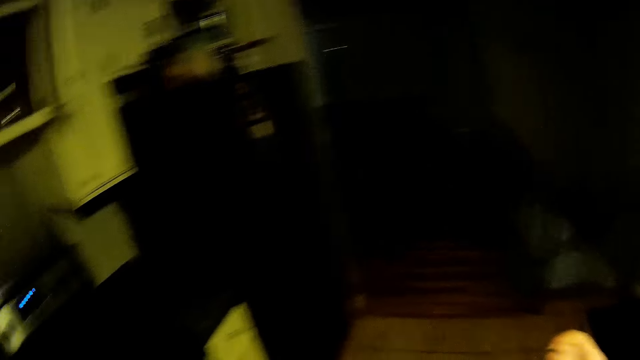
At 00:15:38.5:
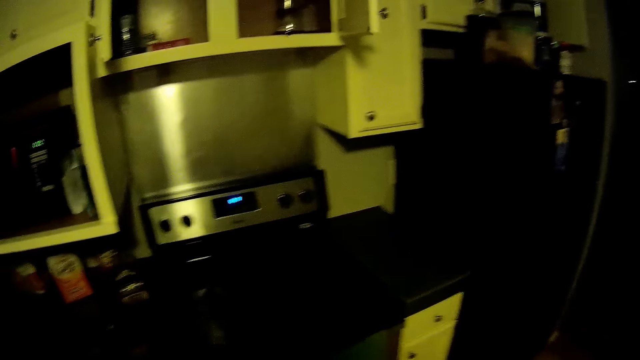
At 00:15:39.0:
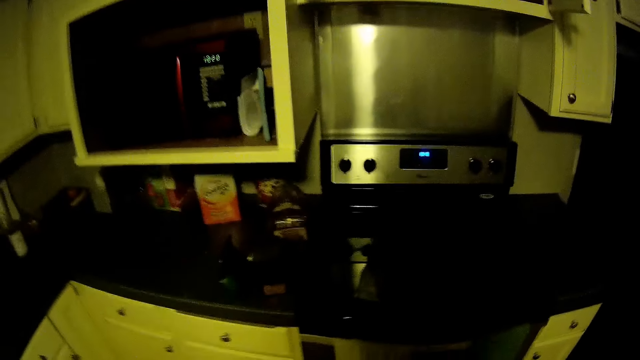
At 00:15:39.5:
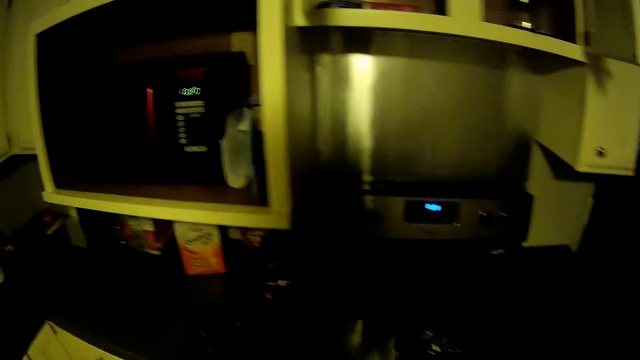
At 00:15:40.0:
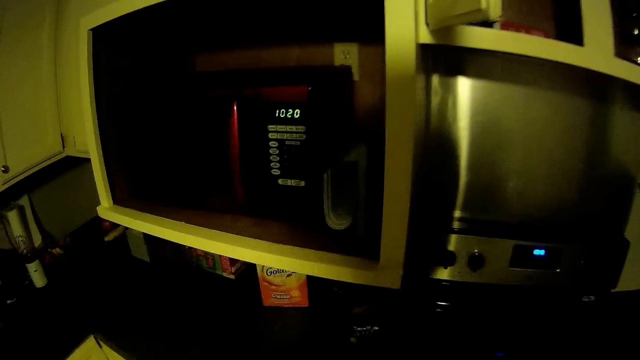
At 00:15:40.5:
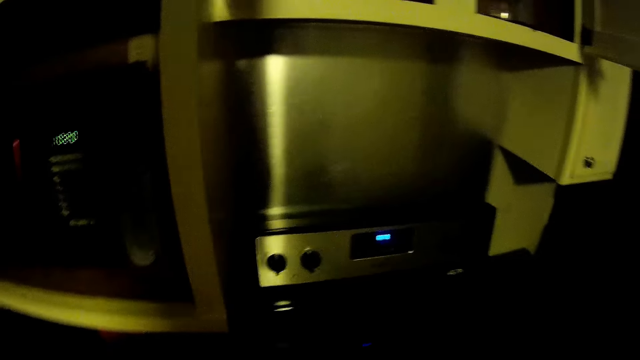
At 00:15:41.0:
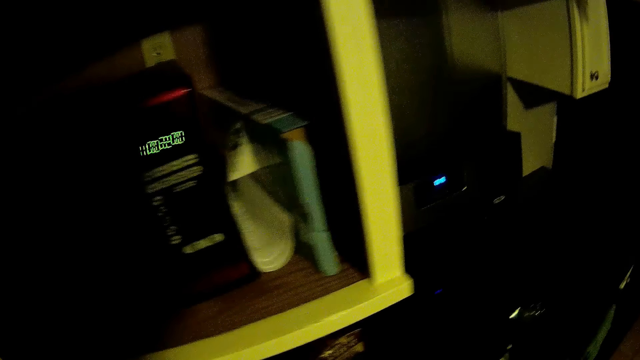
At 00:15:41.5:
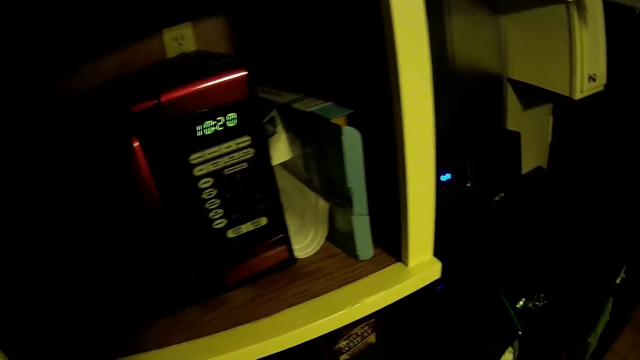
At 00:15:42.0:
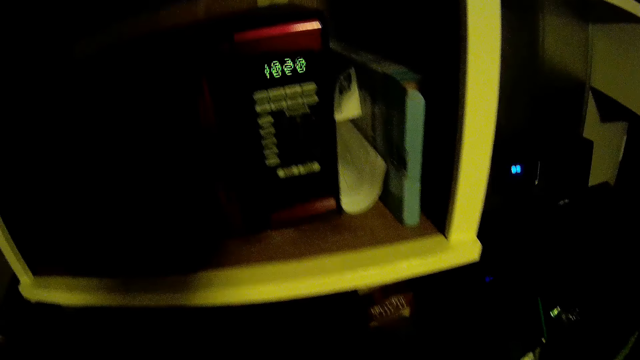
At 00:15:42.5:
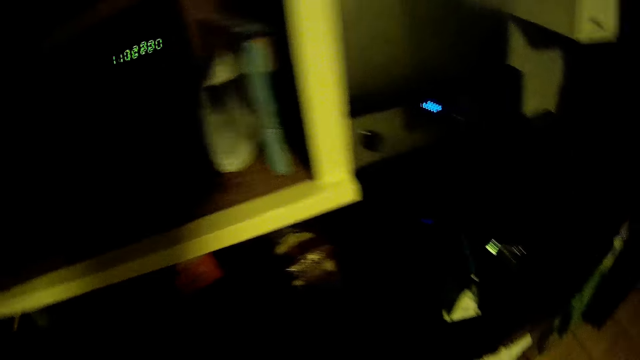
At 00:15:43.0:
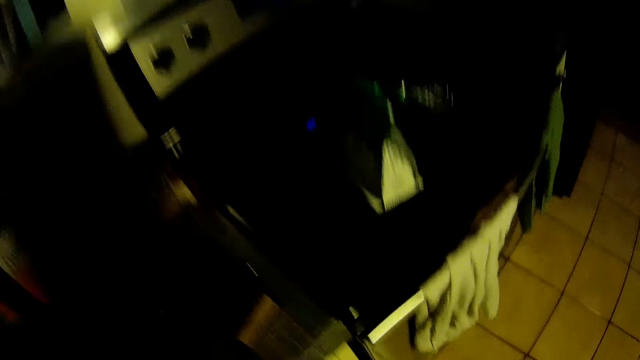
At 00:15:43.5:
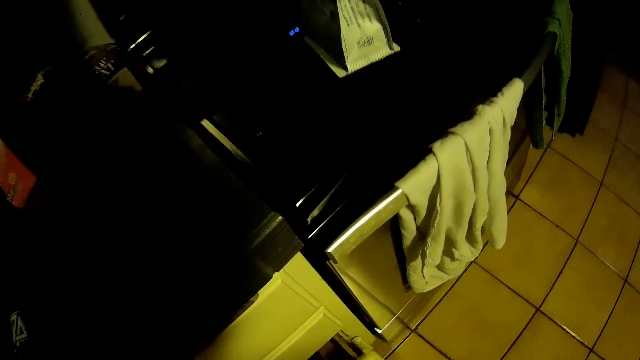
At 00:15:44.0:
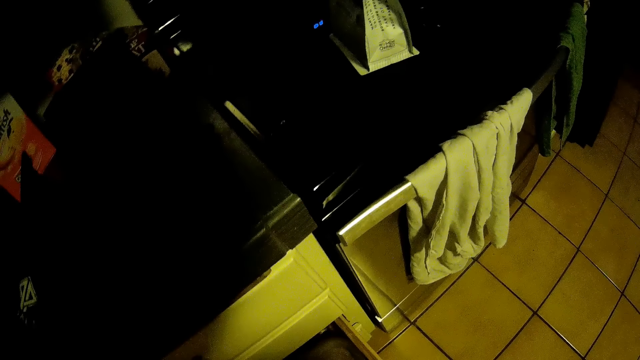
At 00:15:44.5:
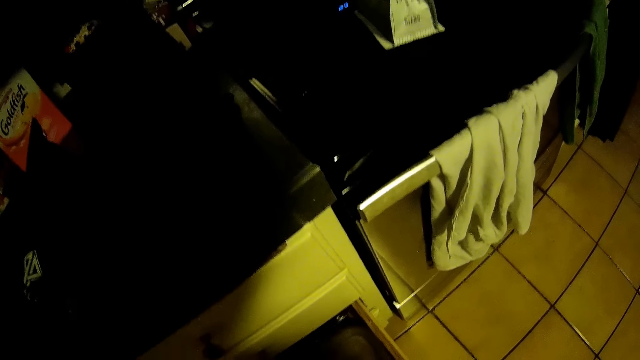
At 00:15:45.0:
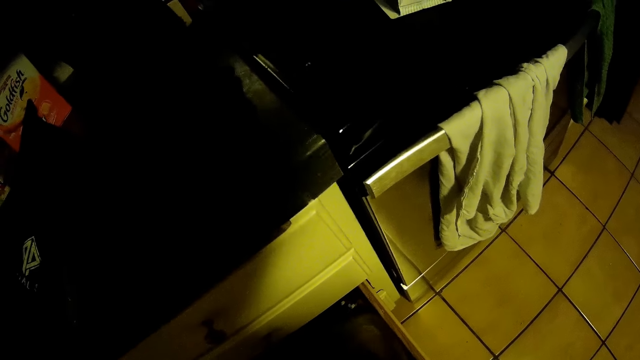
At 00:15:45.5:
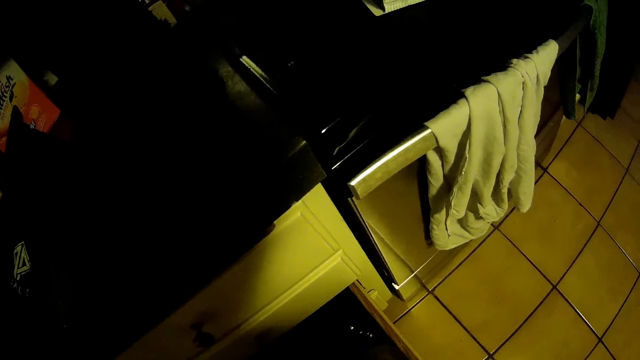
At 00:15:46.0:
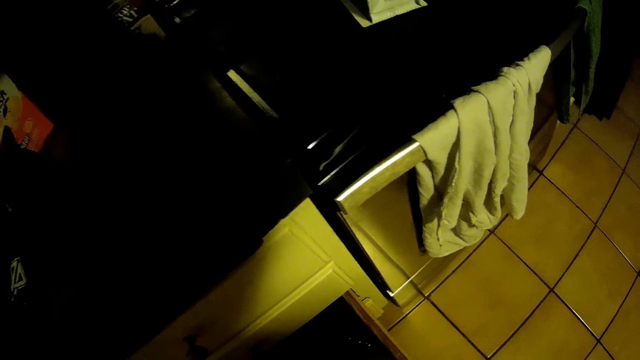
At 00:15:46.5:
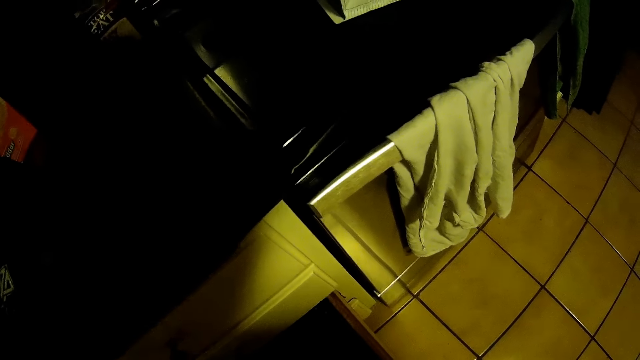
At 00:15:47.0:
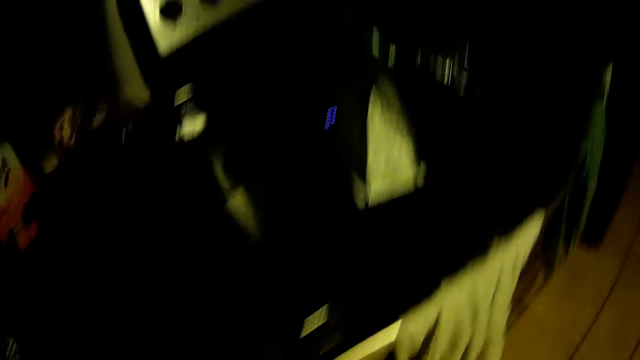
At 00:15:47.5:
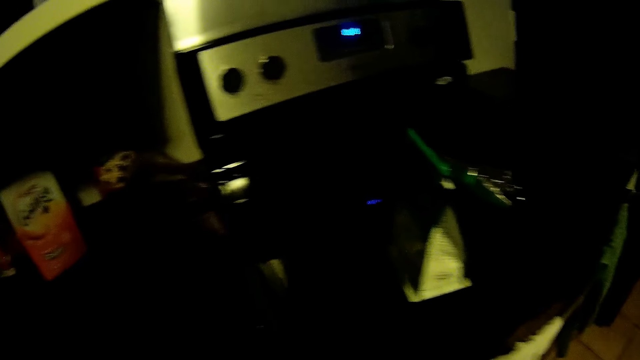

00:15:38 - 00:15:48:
The camera wearer opens the drawer.

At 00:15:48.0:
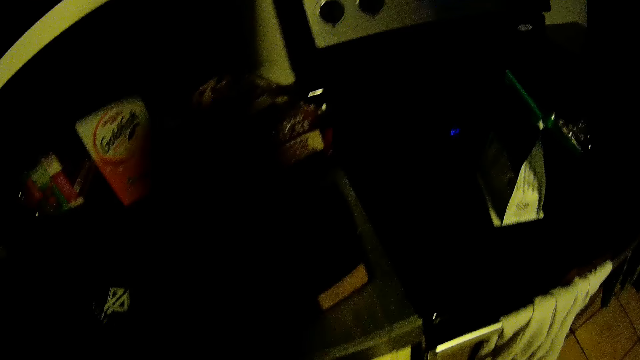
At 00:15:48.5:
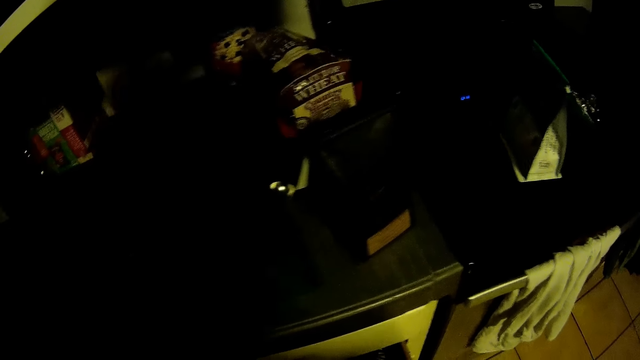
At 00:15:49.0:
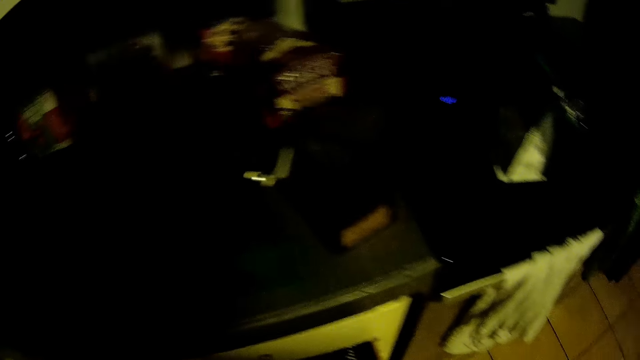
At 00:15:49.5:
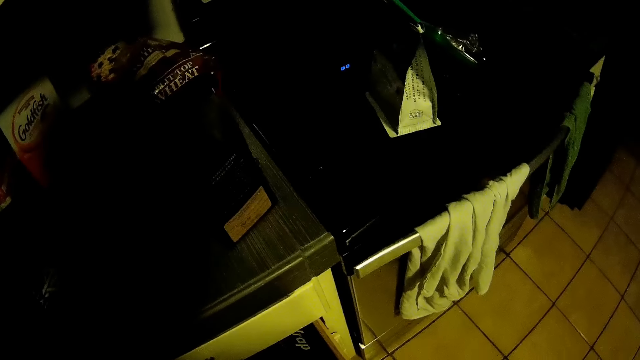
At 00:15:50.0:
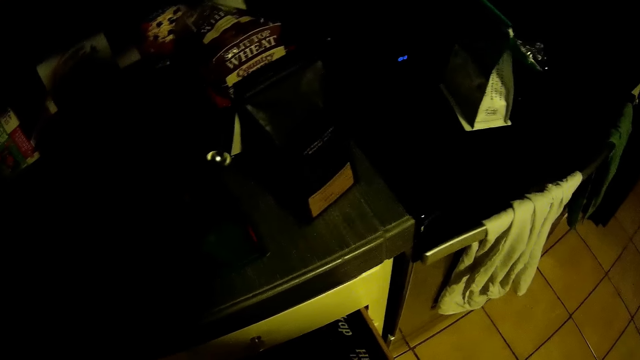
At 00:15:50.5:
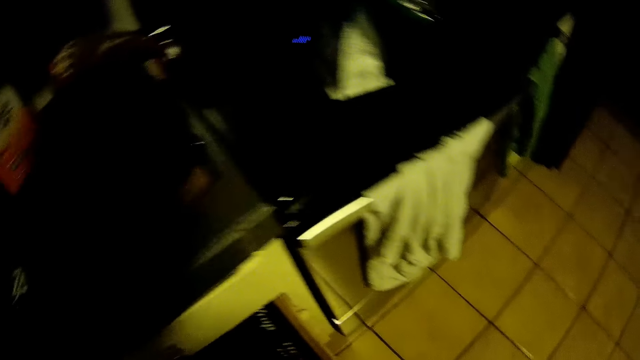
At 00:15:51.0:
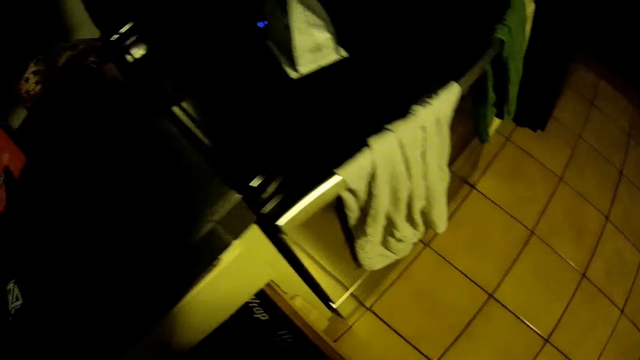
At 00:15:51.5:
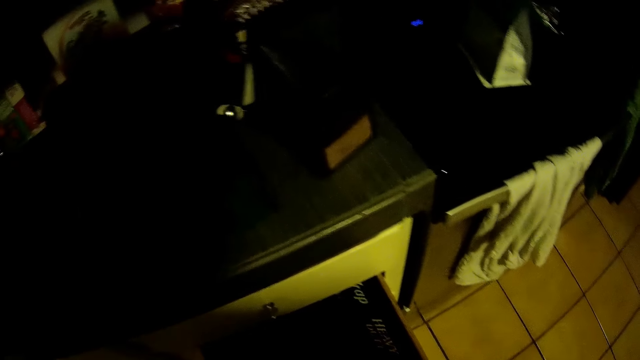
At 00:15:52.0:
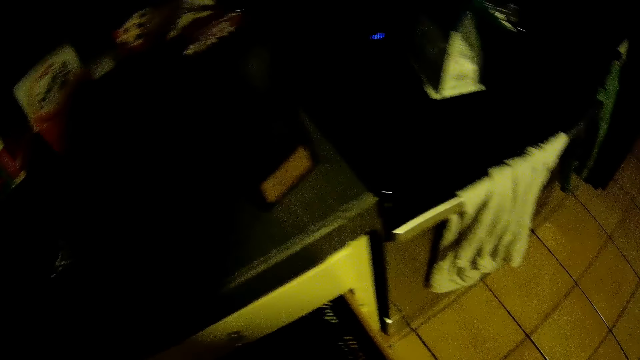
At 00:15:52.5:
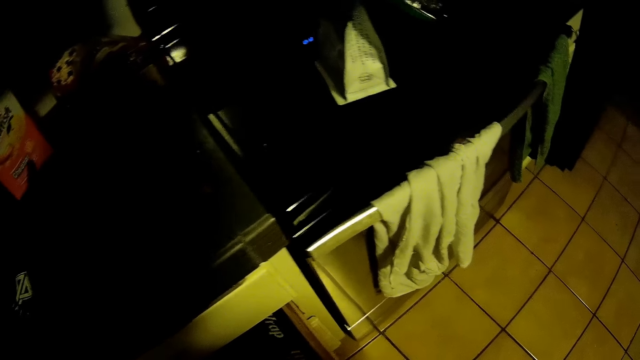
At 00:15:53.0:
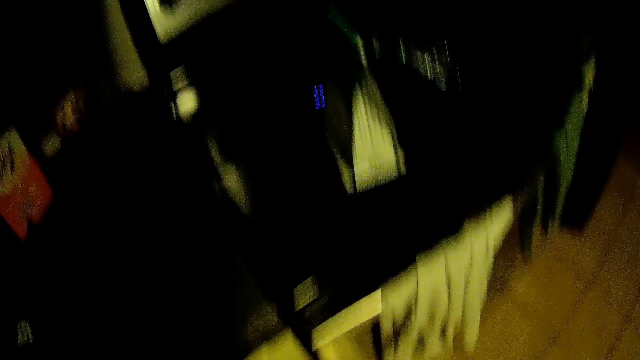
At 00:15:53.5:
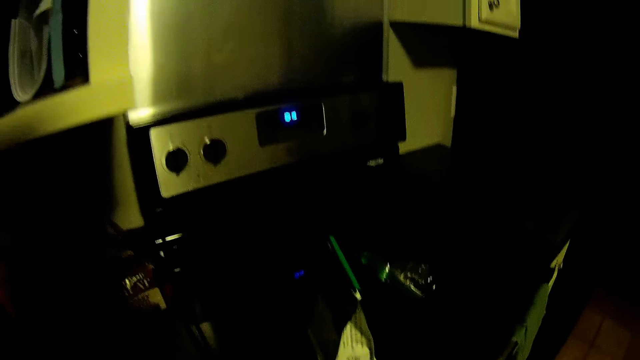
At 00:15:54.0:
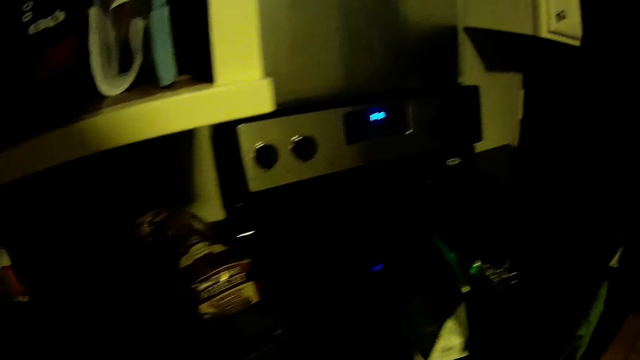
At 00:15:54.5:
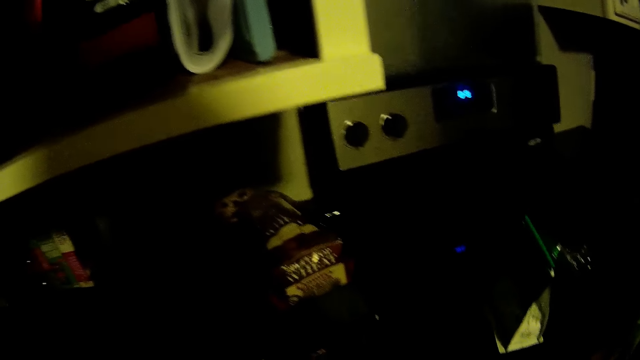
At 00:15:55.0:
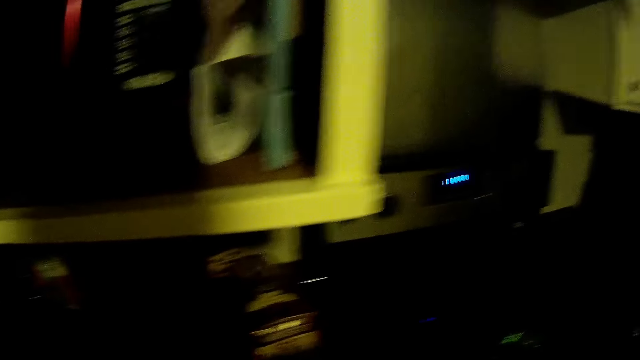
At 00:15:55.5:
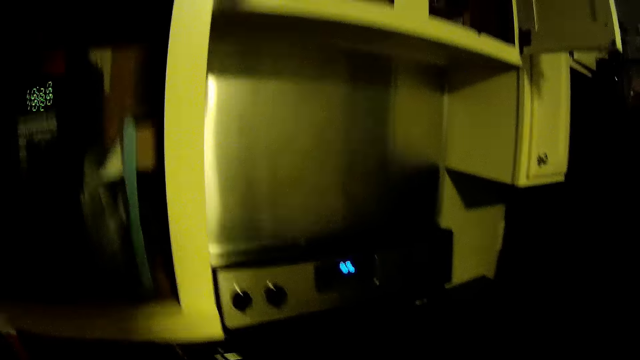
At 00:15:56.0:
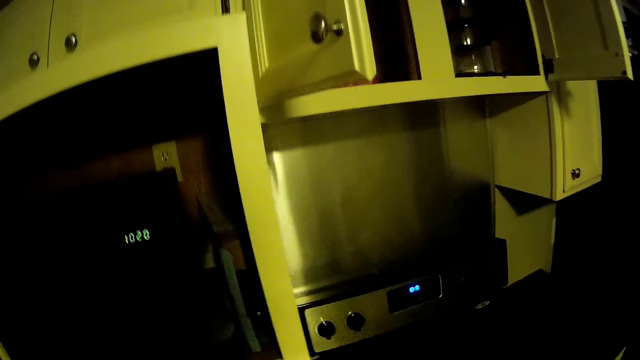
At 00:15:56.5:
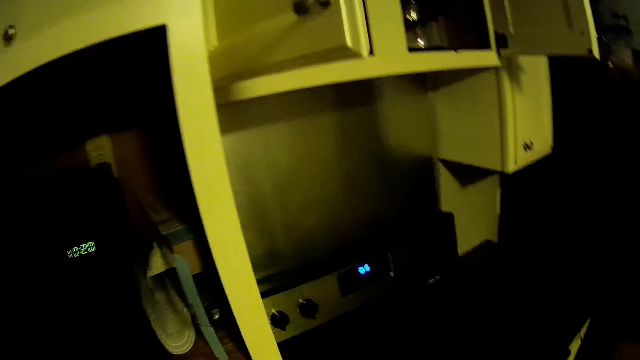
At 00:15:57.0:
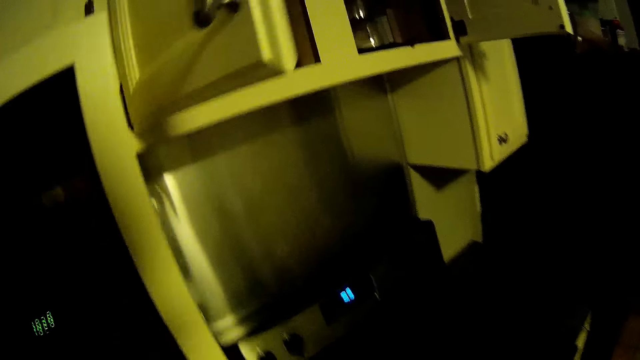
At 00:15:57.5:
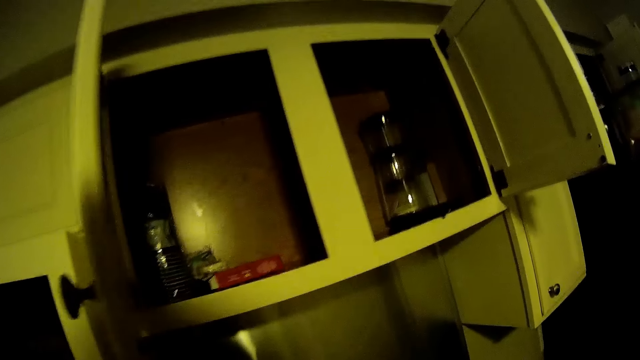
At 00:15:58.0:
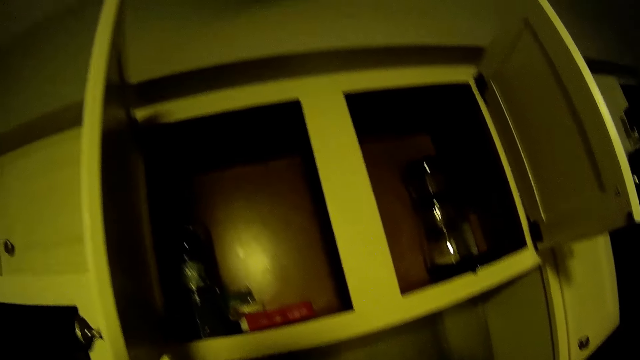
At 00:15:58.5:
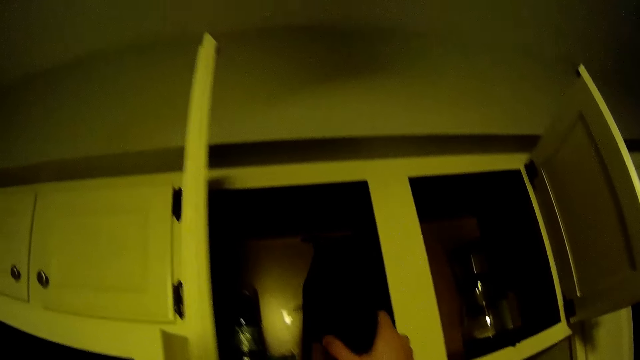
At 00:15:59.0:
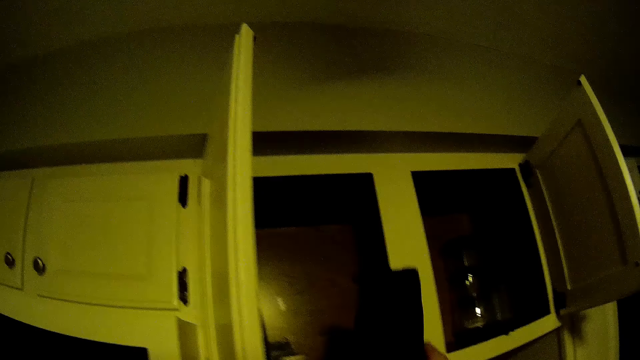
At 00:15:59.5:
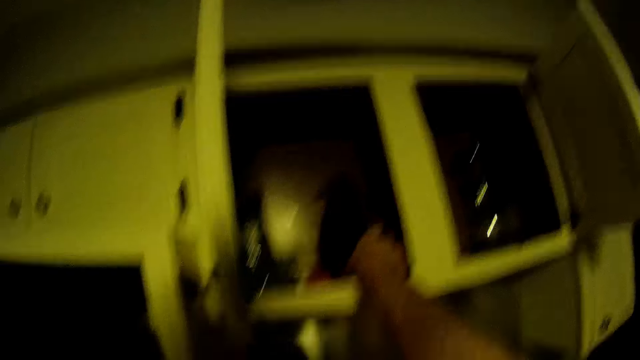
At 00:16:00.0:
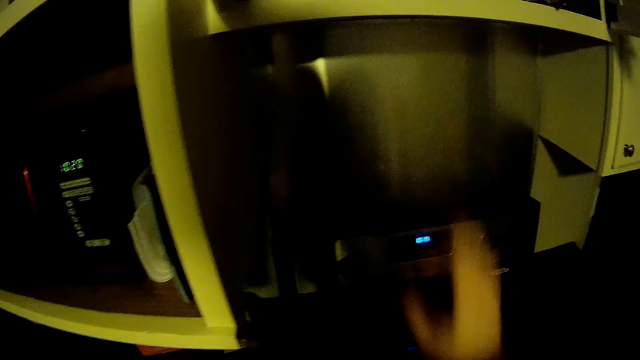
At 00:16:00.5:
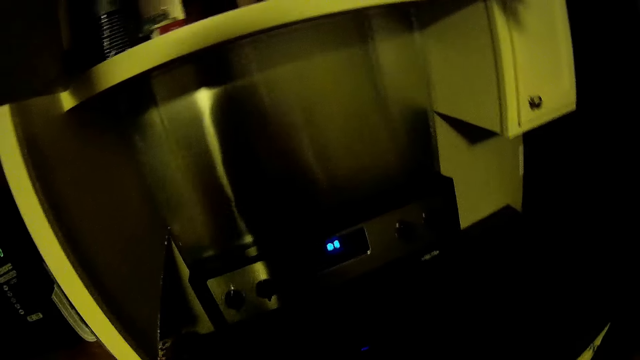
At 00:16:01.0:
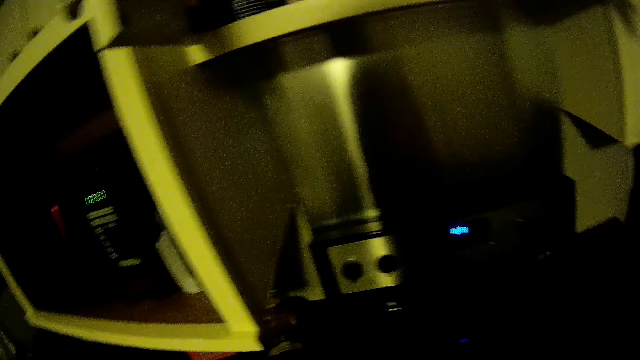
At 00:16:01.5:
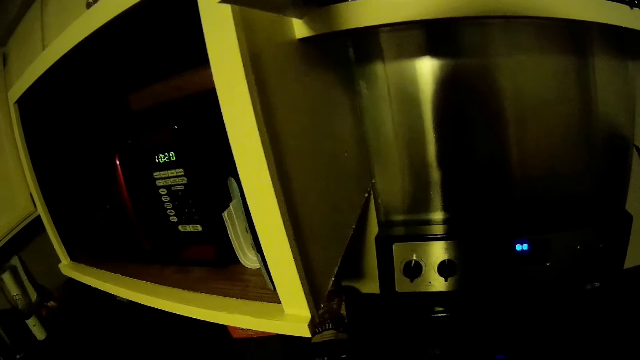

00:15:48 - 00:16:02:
The camera wearer looks around. They look around the kitchen. They place the packet in the cabinet. They look around.
